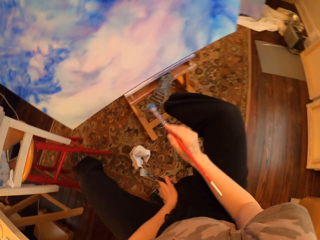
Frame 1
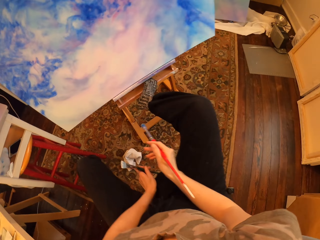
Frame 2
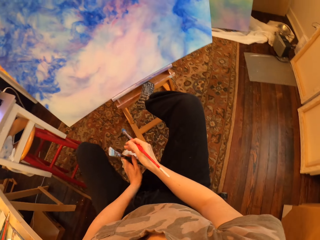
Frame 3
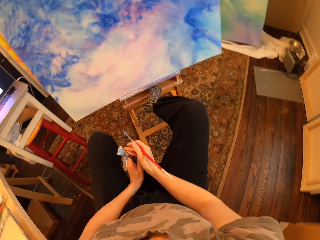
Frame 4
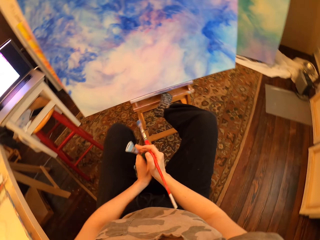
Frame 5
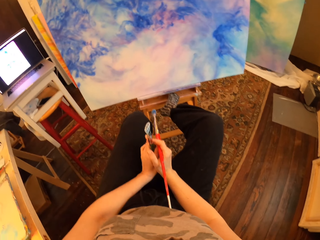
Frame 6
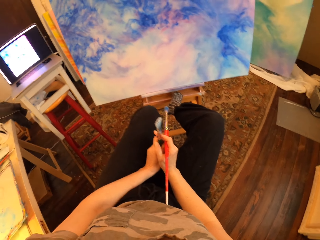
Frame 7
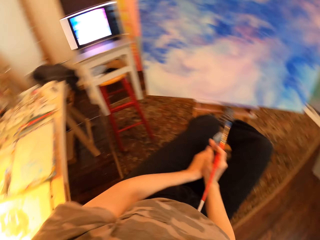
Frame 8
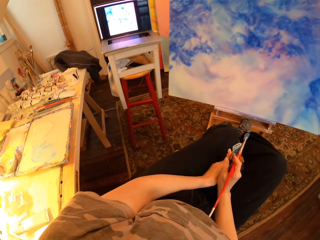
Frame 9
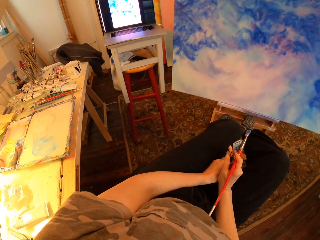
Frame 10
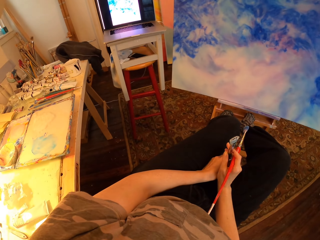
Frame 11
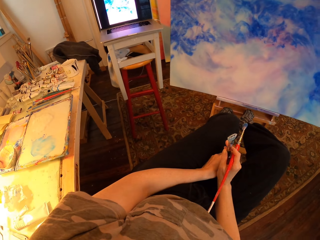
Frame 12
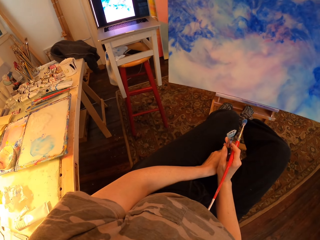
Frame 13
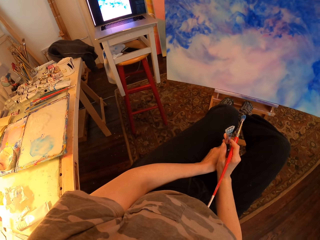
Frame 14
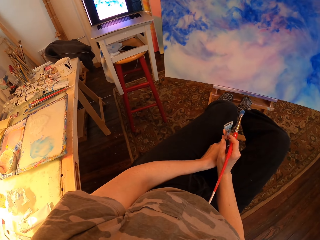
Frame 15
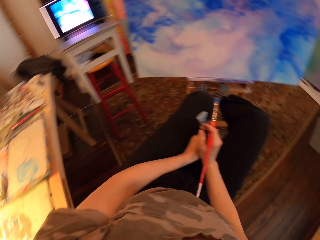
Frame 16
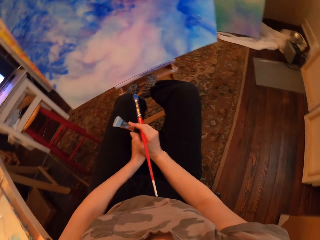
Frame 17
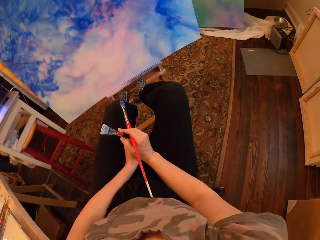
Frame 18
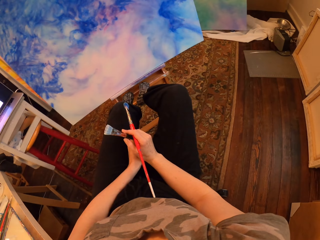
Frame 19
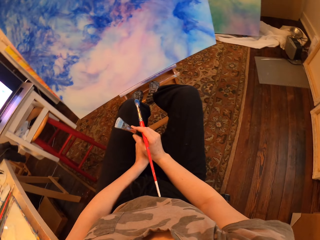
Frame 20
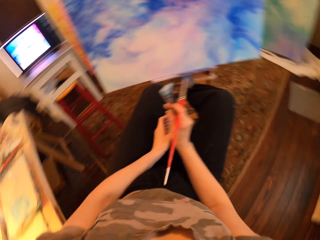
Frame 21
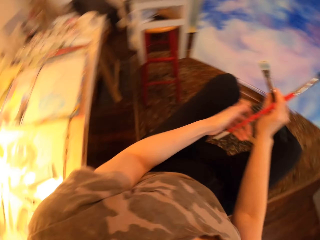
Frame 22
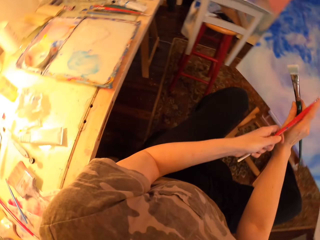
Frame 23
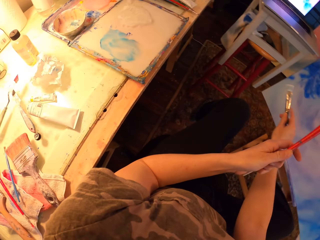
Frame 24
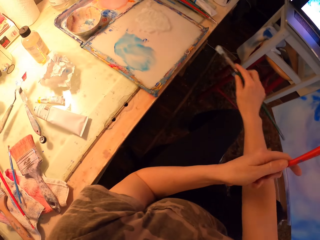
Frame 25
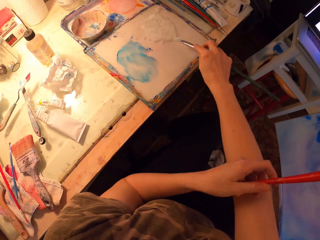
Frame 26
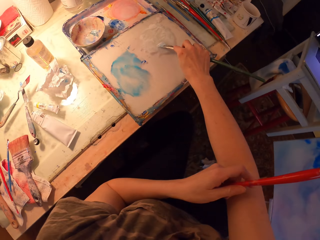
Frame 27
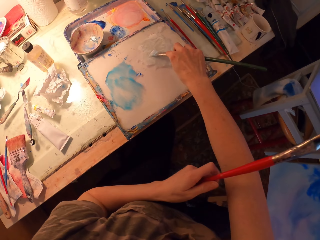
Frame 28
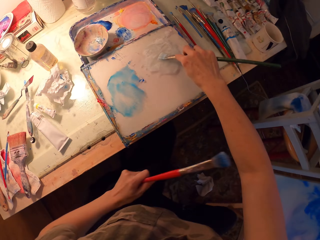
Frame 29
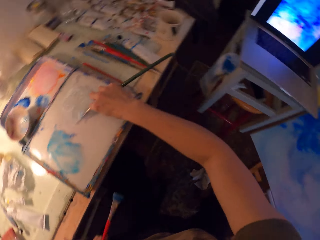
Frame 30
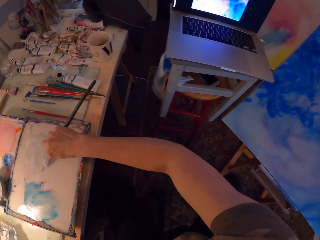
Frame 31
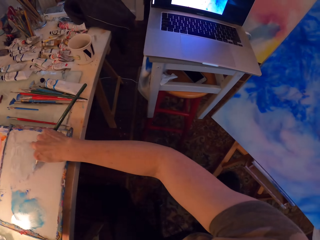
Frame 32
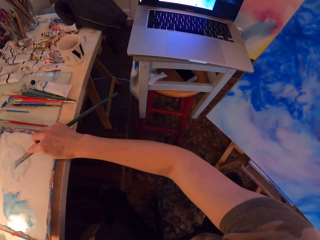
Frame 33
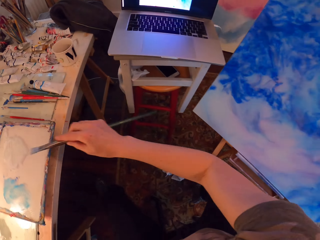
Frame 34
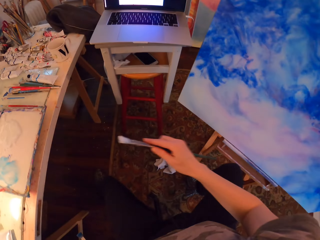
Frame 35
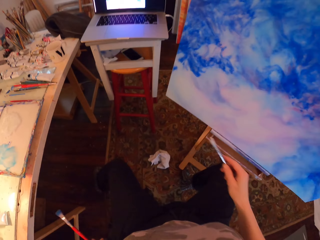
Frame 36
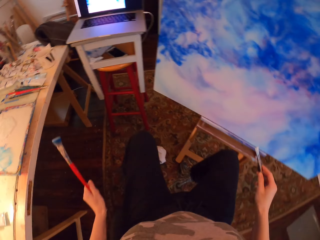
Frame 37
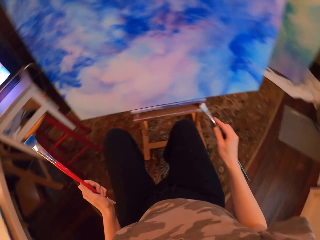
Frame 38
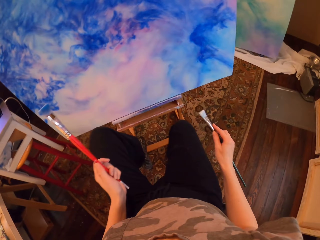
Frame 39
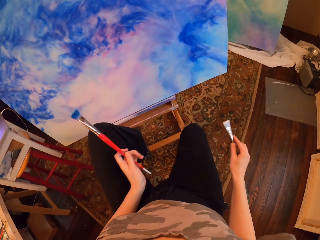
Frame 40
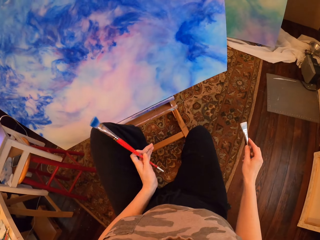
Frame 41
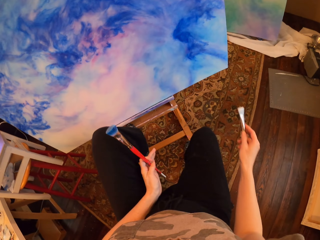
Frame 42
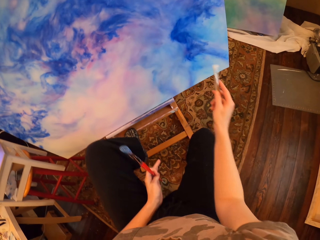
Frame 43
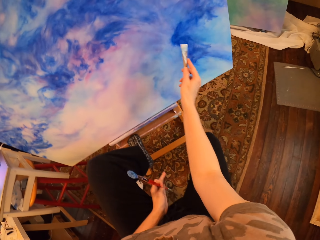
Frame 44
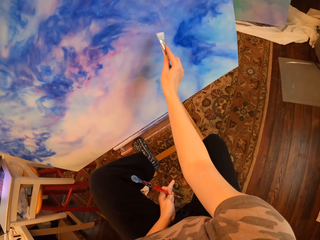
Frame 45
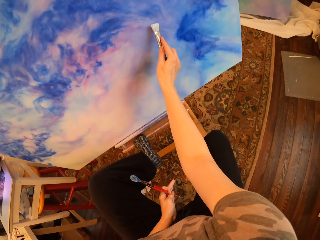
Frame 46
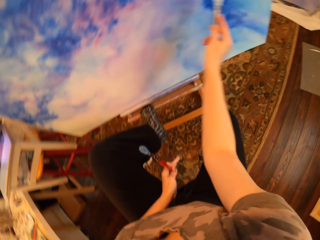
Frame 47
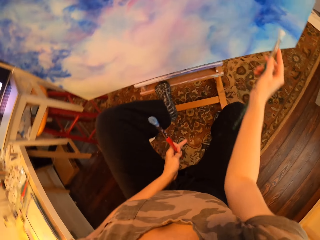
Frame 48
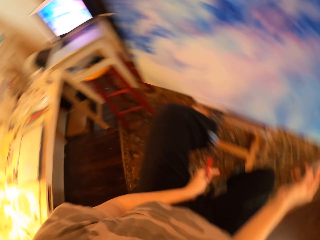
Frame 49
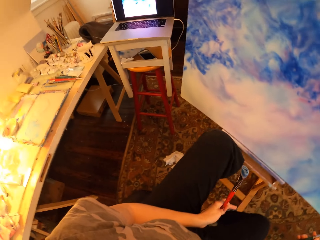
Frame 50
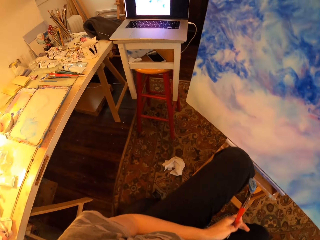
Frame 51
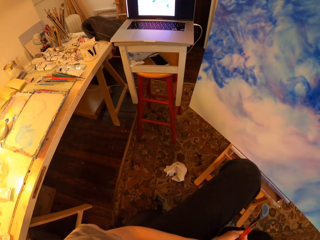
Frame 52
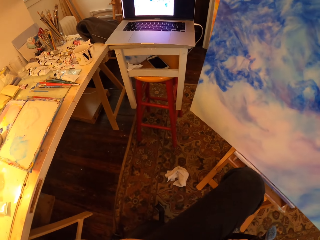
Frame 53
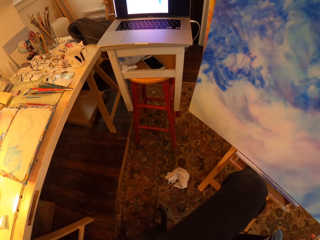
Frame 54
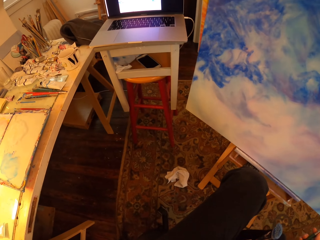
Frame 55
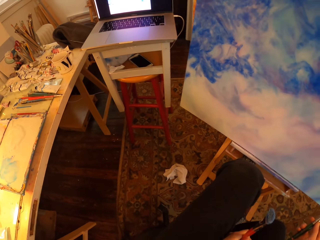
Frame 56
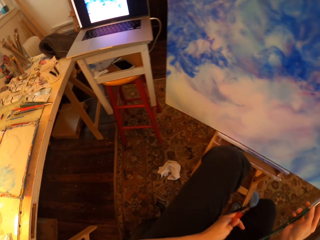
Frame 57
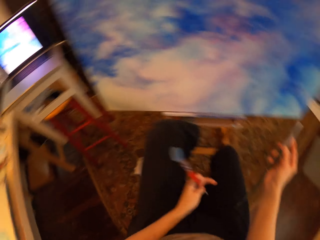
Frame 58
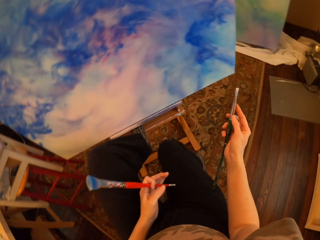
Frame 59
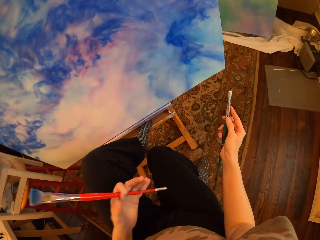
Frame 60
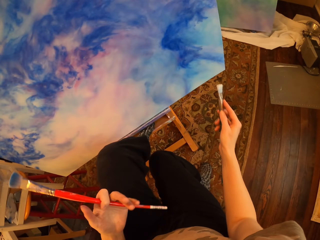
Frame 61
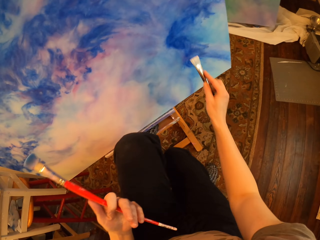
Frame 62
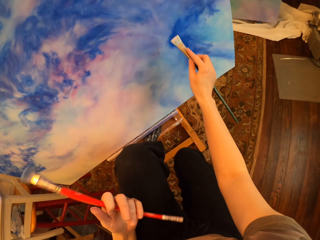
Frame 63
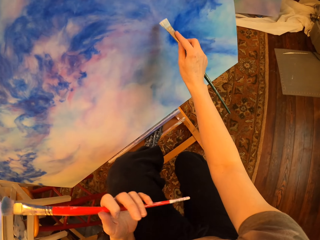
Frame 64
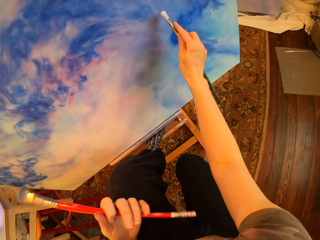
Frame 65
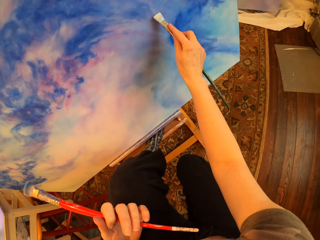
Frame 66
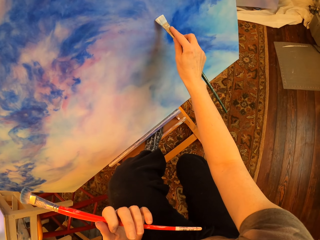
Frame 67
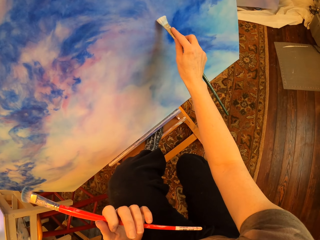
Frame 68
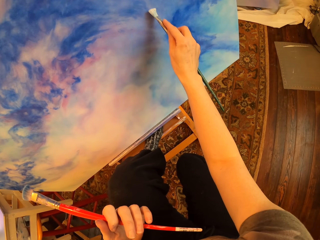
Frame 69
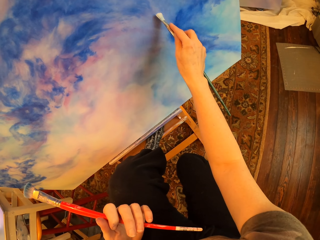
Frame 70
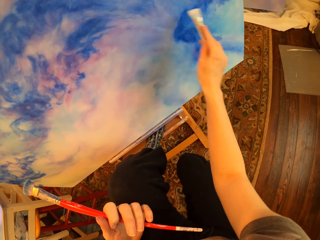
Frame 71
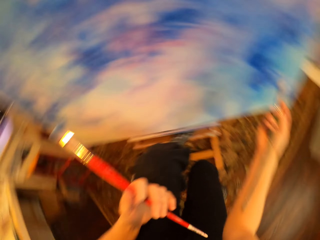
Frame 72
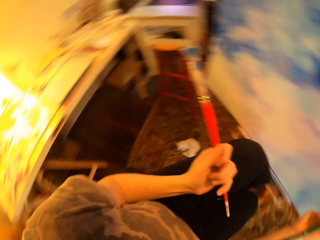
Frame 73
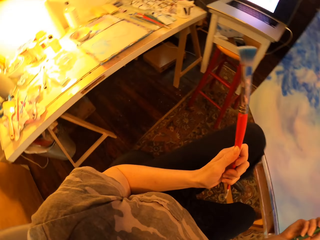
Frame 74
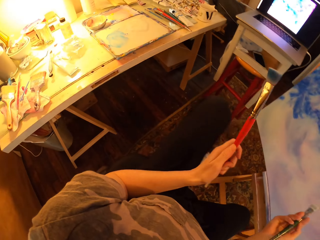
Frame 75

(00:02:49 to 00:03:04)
The camera wearer looks at the drawing paint. They look at the laptop.

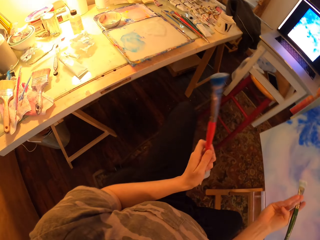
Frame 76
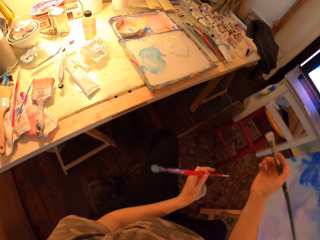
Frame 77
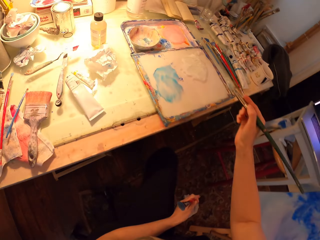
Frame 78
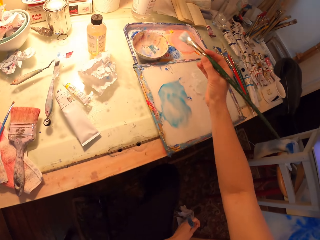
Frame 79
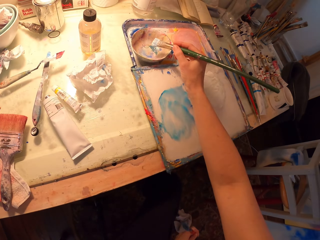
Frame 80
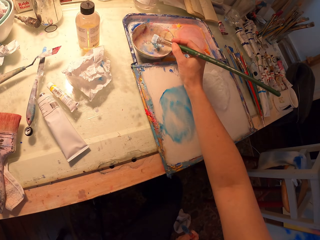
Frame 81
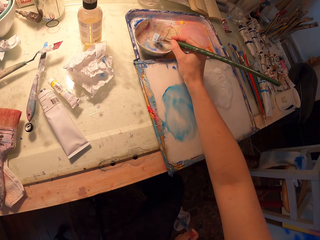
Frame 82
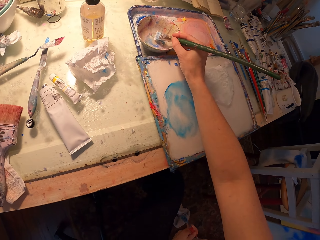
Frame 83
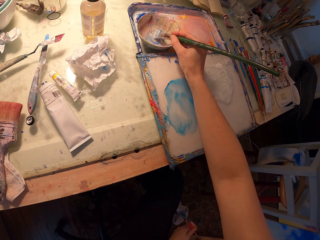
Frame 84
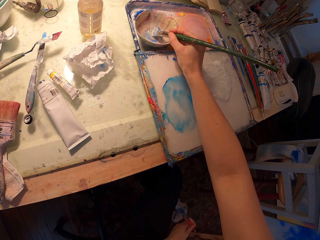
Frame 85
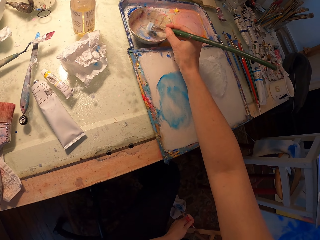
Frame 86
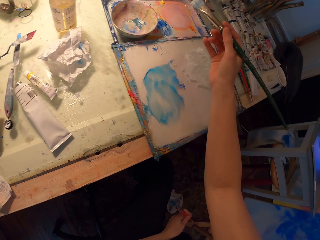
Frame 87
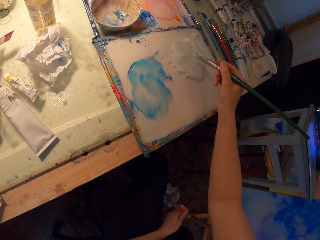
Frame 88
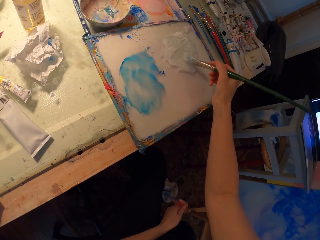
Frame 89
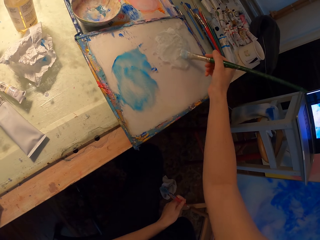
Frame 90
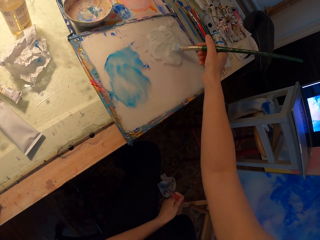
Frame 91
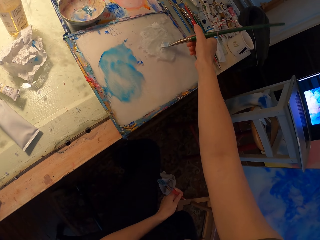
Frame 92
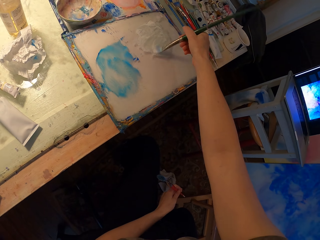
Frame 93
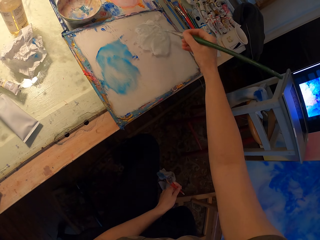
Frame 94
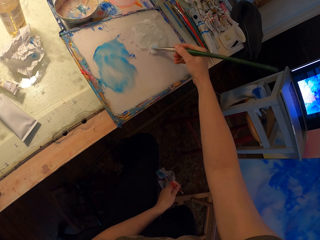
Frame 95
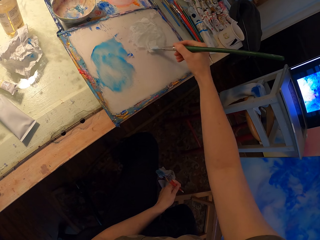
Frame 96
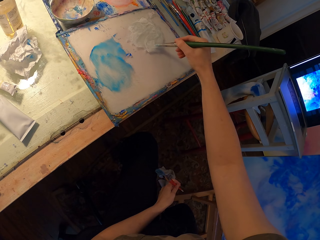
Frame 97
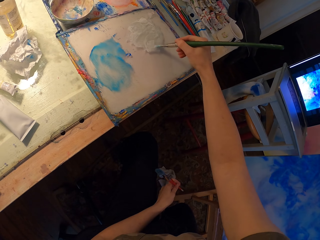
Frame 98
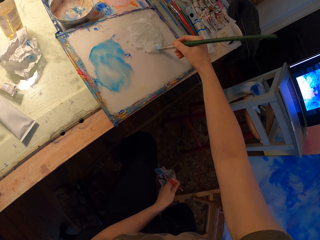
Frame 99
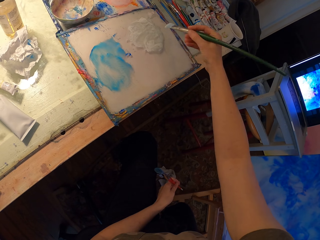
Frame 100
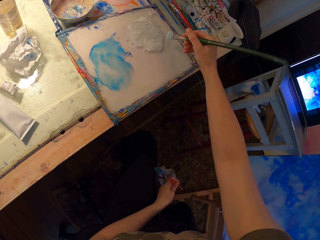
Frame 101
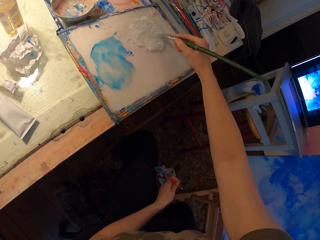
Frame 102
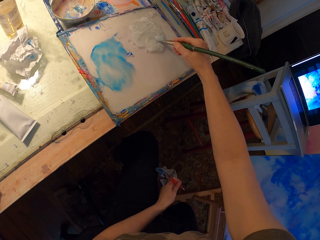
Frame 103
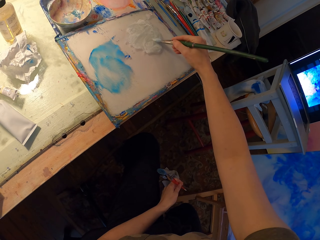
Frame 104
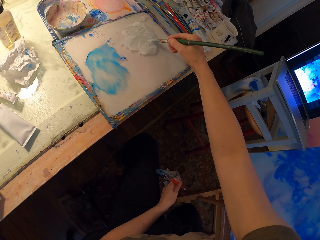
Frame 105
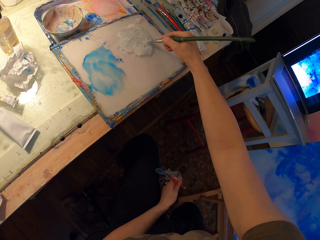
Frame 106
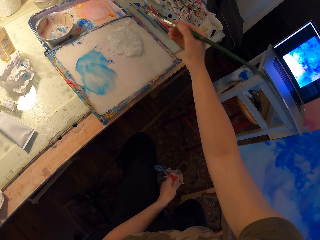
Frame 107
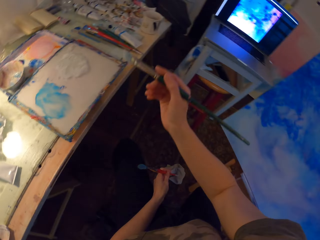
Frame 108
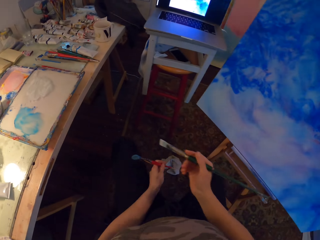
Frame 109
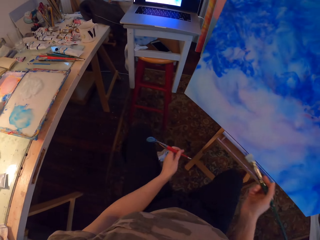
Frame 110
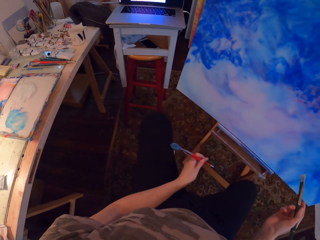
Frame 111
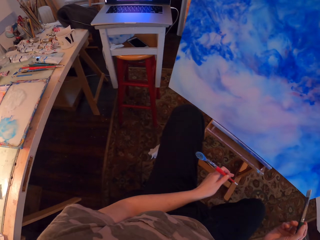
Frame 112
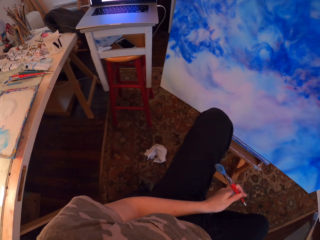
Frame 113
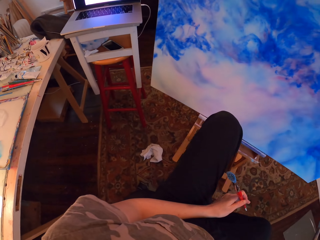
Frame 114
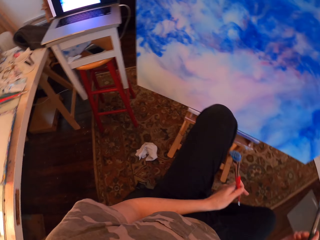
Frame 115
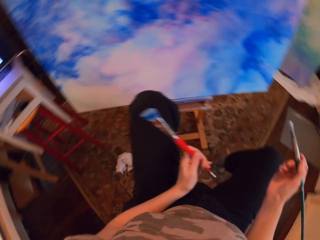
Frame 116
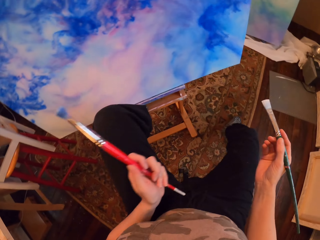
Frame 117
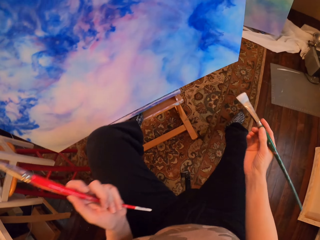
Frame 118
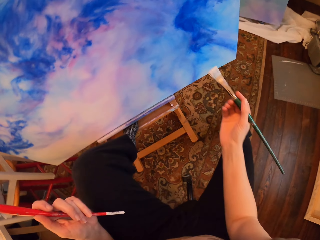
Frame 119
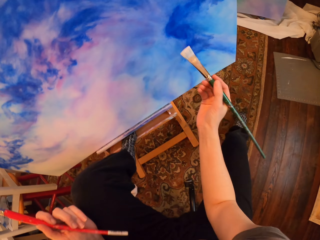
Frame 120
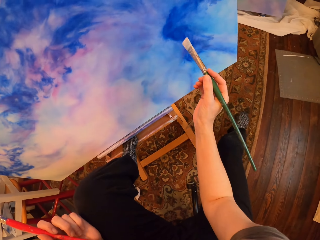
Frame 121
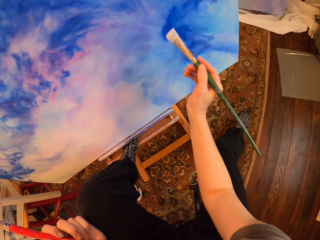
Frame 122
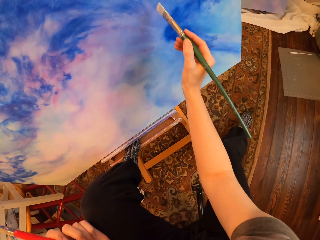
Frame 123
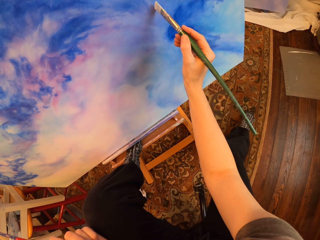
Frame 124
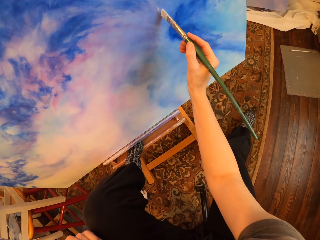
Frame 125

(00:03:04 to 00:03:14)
The camera wearer dips the paintbrush on the color.
